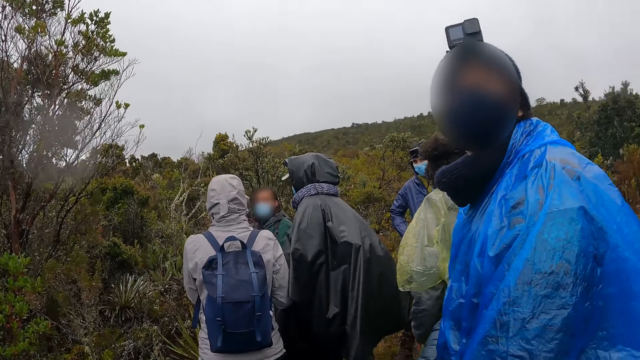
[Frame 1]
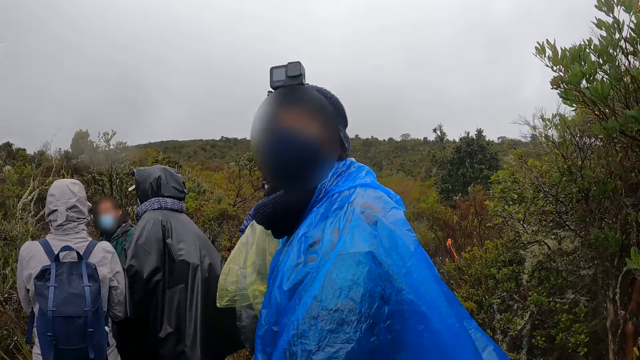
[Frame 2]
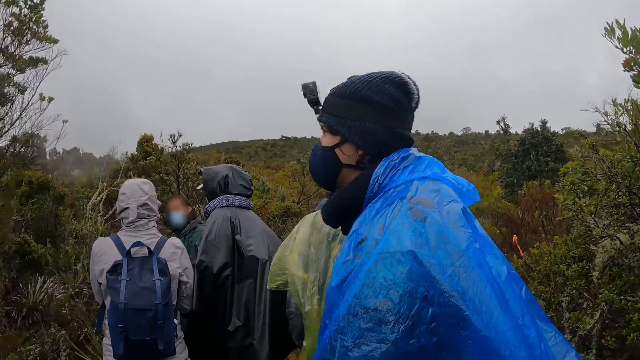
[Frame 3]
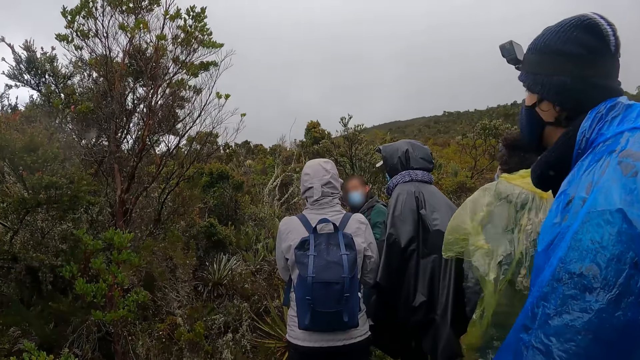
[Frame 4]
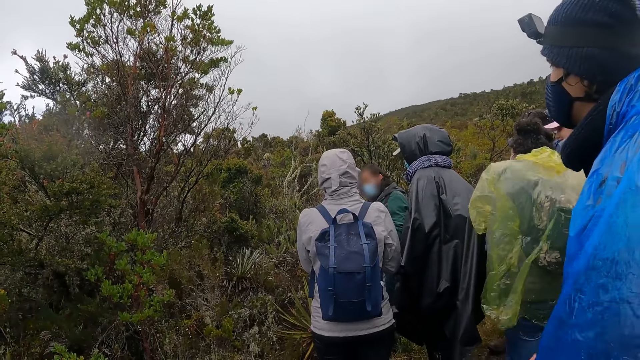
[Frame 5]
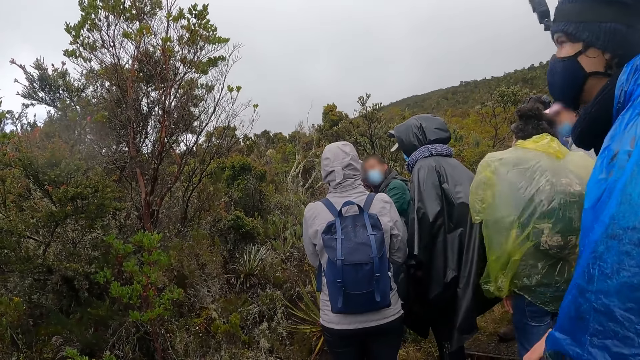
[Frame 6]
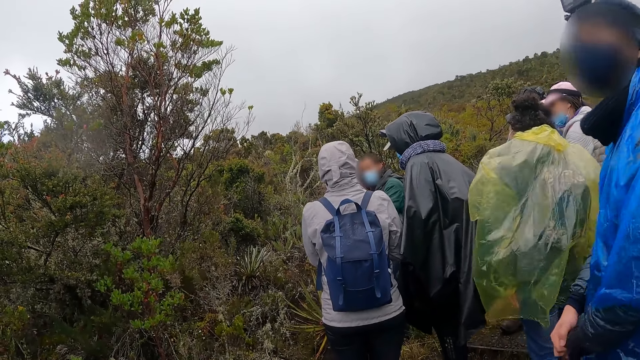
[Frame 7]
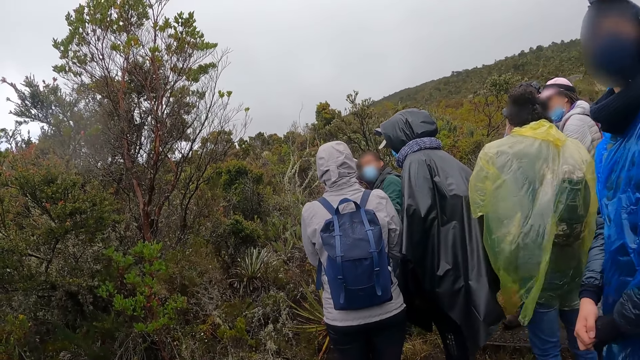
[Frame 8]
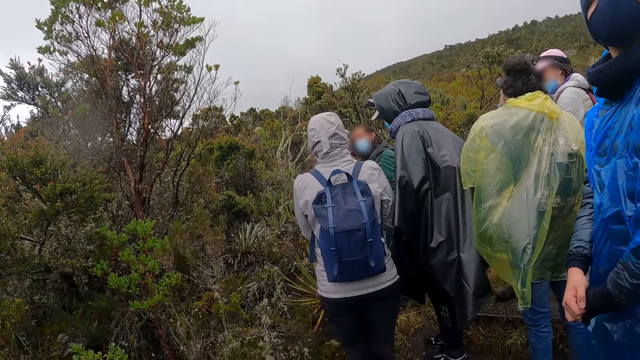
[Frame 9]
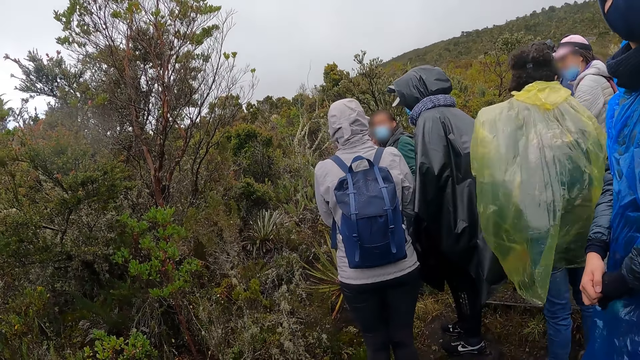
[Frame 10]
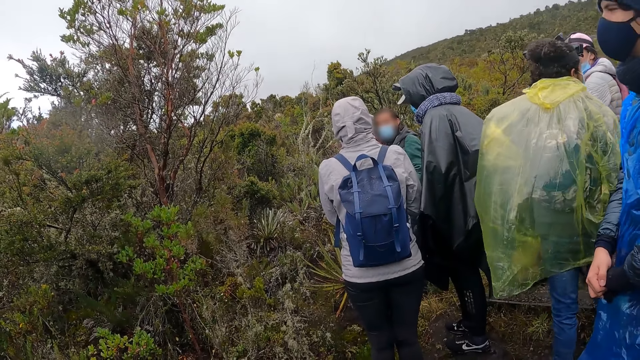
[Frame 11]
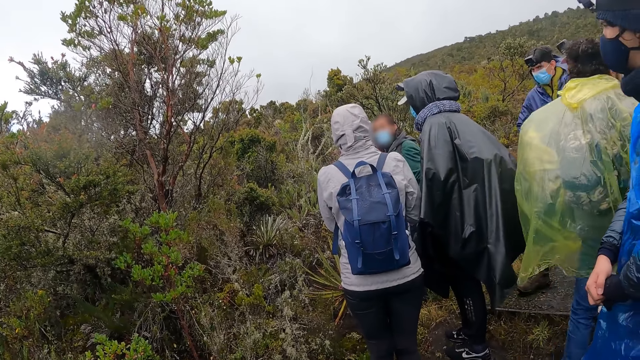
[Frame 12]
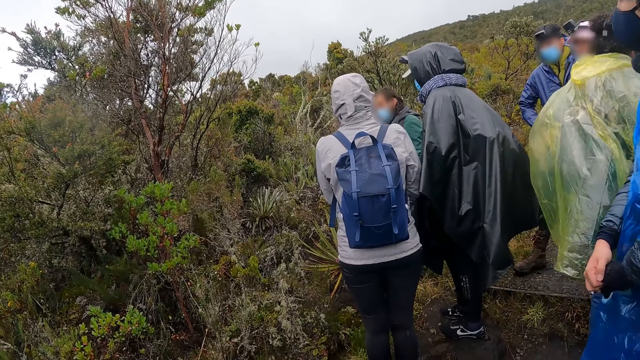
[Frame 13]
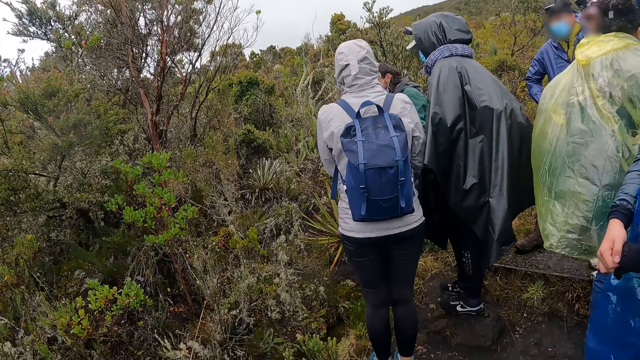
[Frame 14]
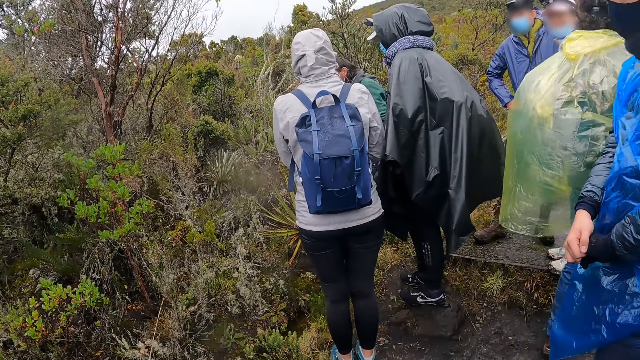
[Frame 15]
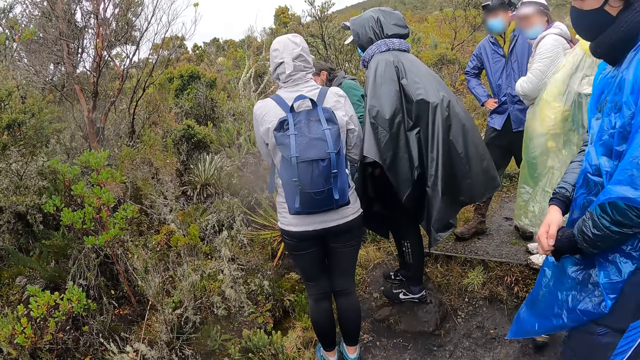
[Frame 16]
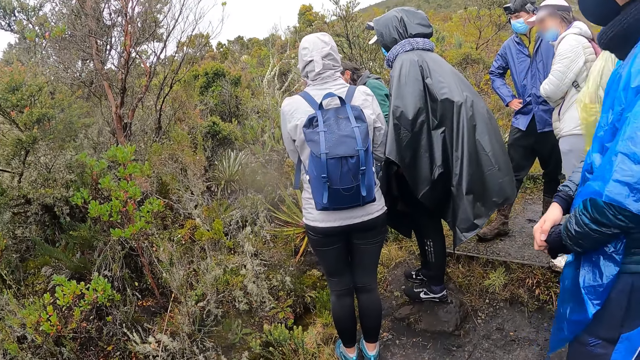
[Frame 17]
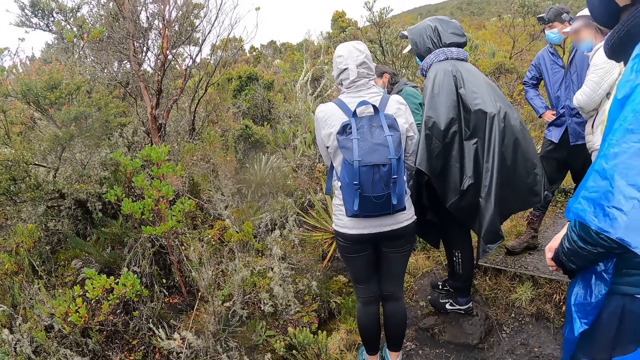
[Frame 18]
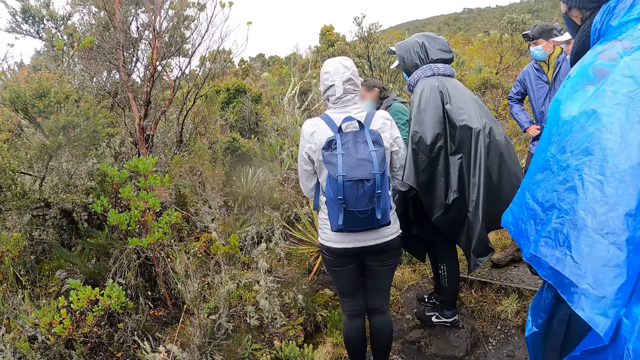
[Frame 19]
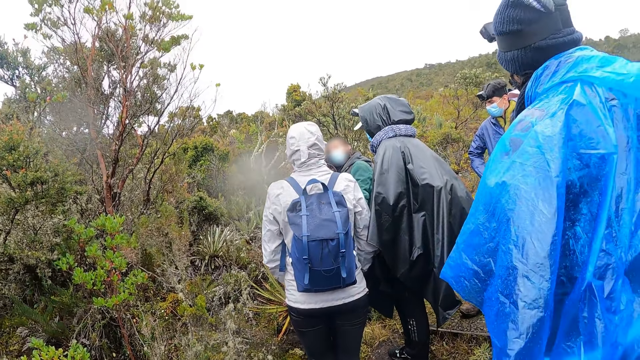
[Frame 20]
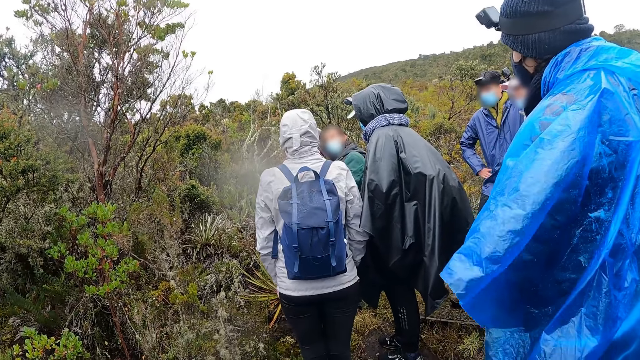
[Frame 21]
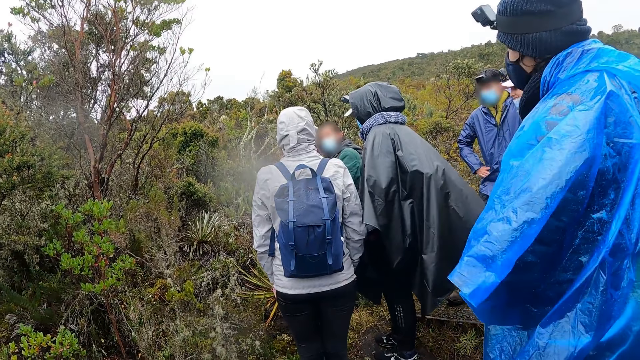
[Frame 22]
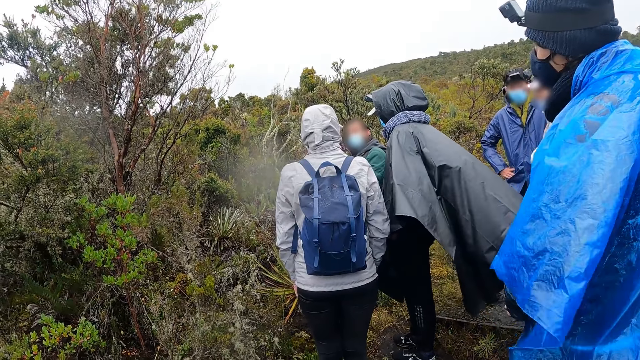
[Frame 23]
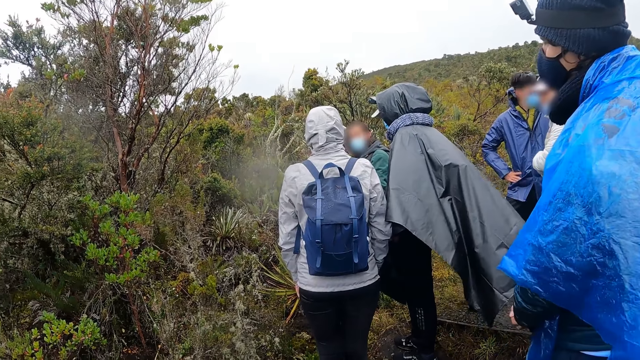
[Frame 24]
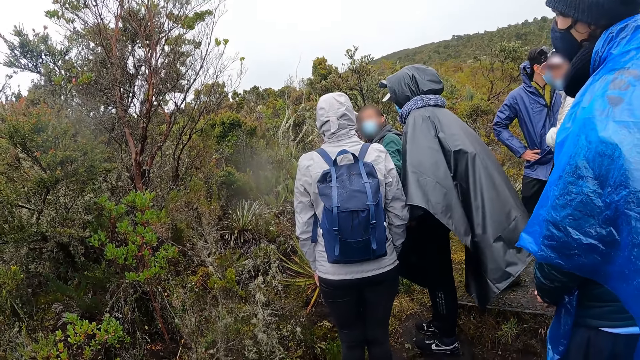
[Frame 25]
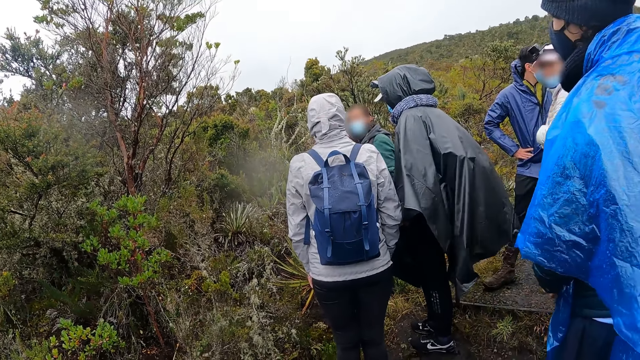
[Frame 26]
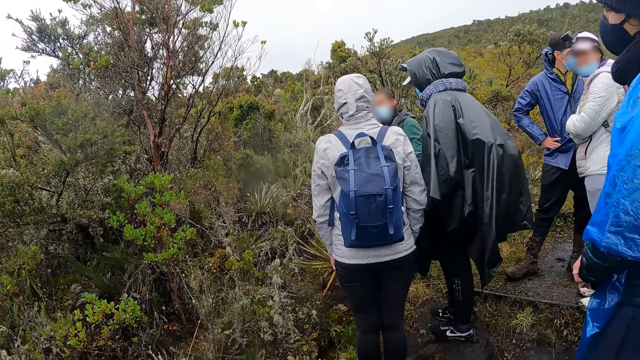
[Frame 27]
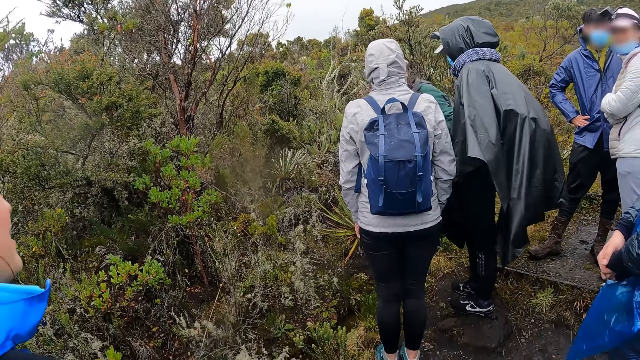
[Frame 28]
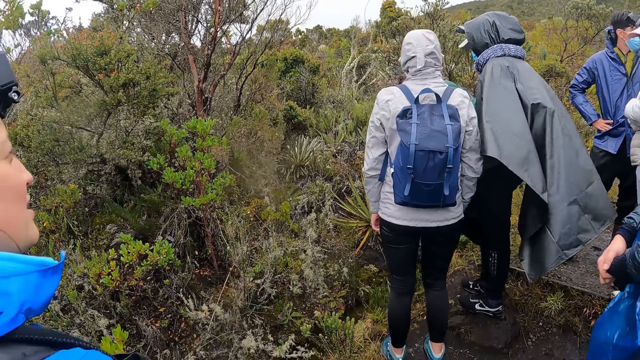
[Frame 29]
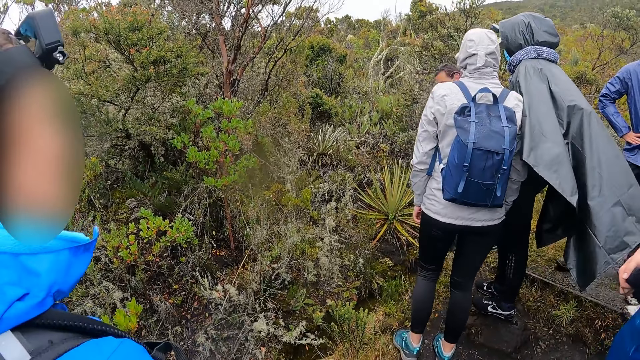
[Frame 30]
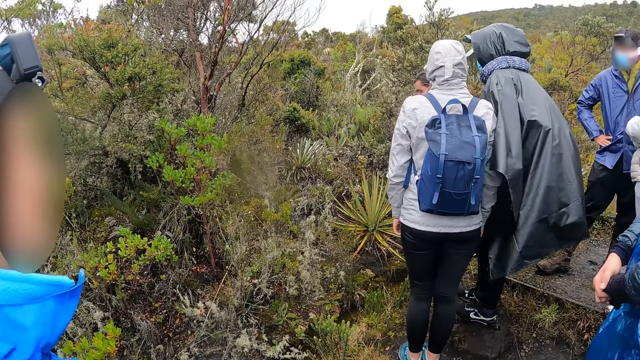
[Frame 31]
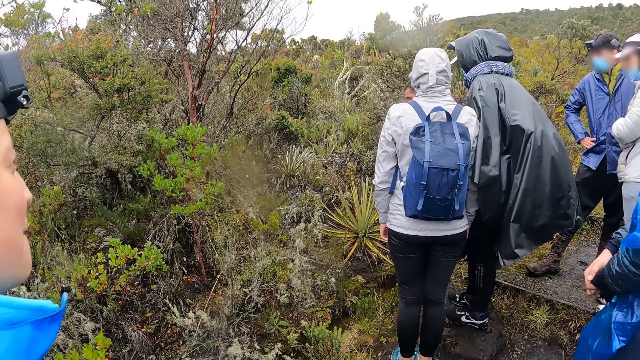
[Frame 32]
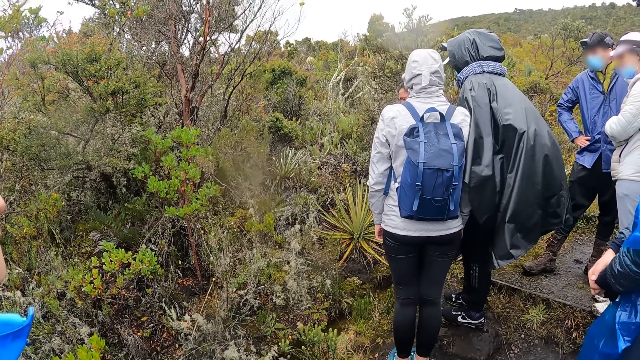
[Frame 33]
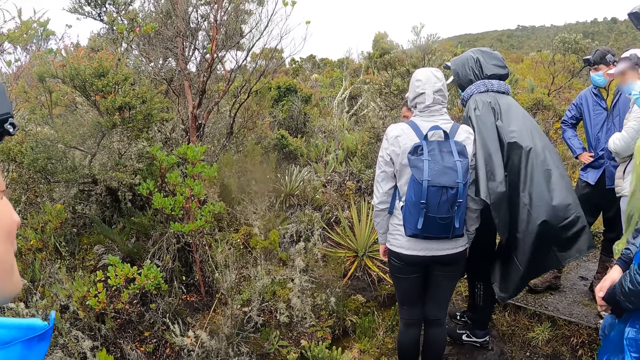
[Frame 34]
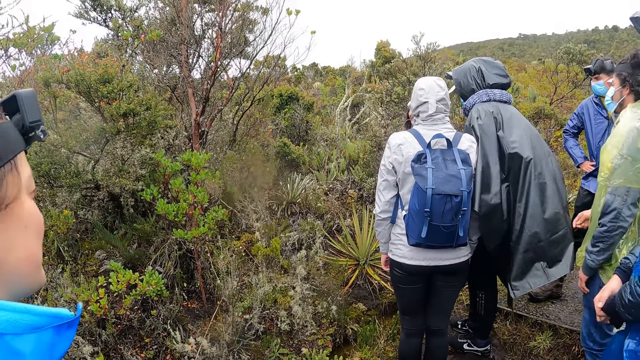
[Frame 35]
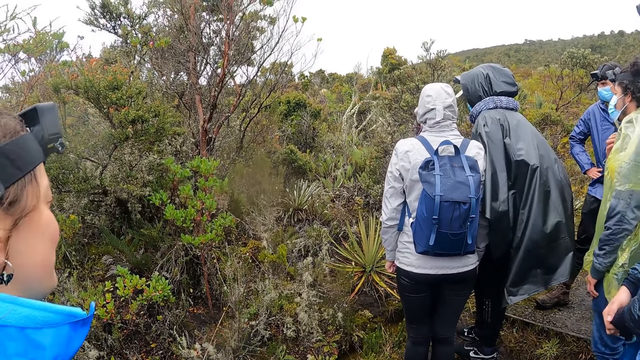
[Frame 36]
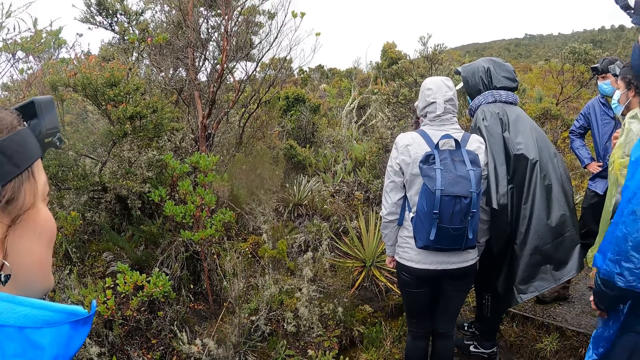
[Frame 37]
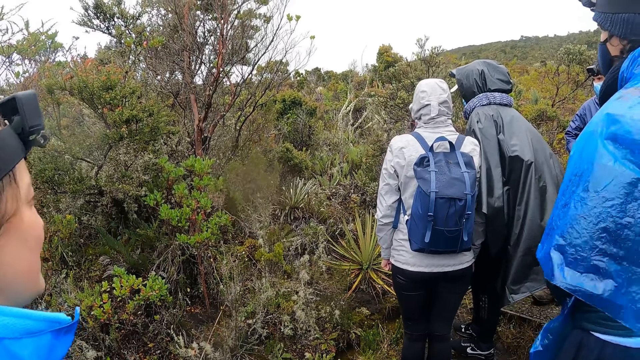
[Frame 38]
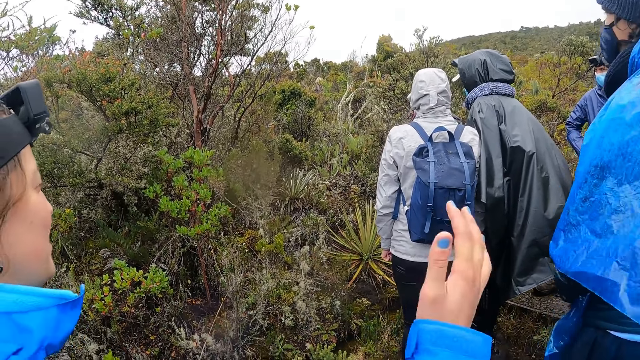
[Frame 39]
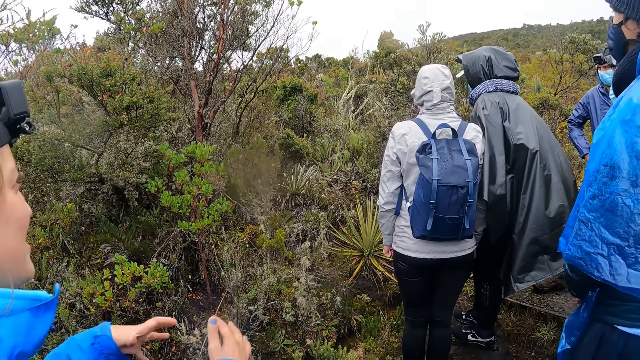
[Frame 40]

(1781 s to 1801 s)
A woman converses with the camera wearer and a group of people. The camera wearer converses with another woman.
